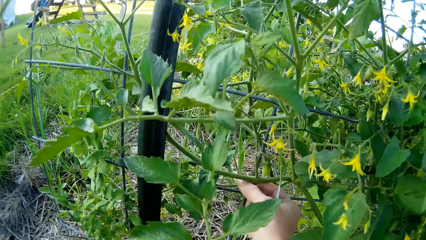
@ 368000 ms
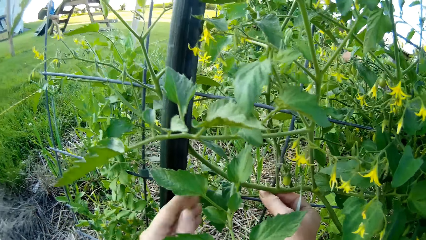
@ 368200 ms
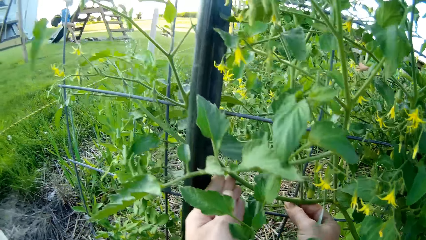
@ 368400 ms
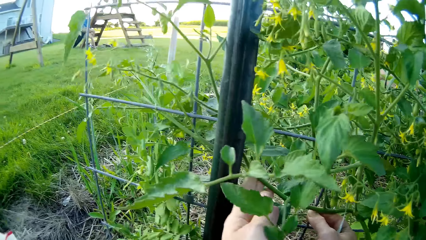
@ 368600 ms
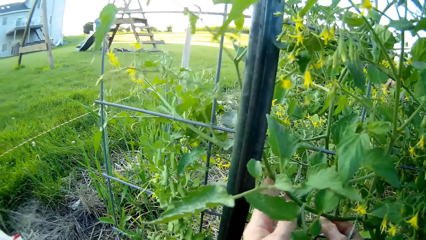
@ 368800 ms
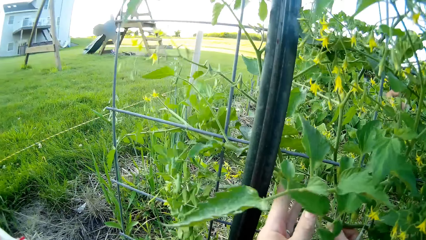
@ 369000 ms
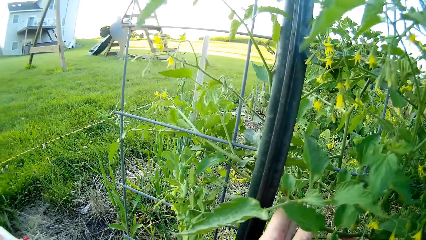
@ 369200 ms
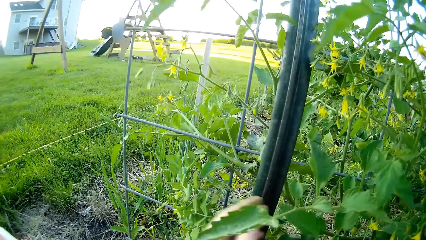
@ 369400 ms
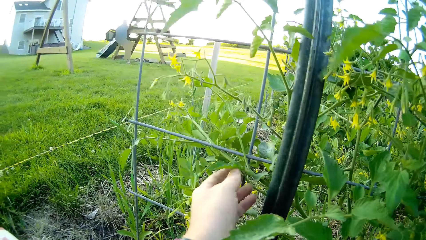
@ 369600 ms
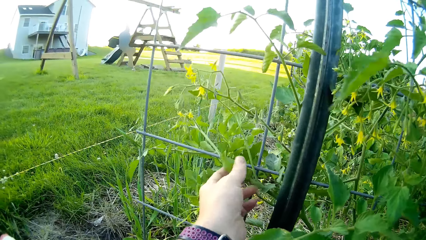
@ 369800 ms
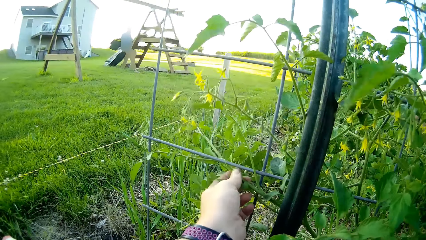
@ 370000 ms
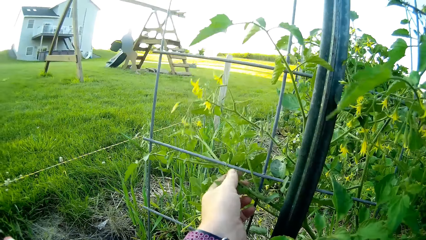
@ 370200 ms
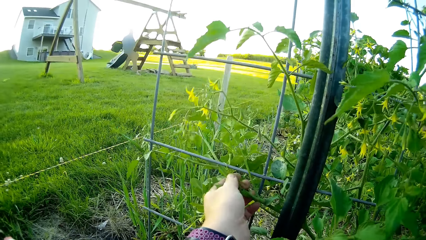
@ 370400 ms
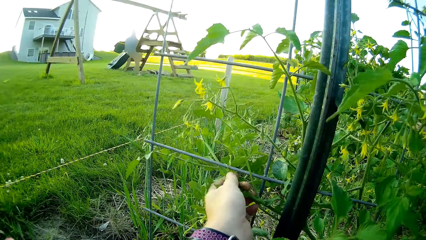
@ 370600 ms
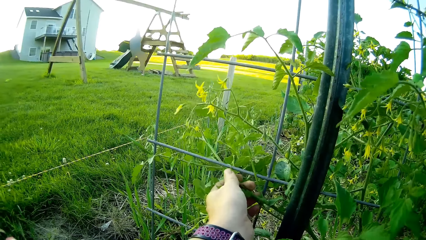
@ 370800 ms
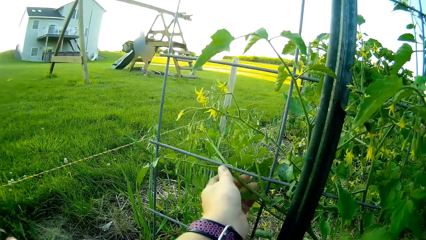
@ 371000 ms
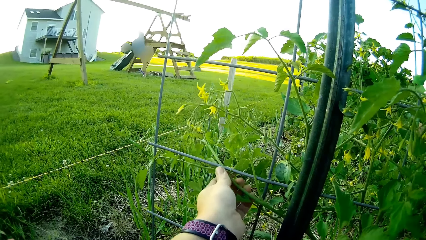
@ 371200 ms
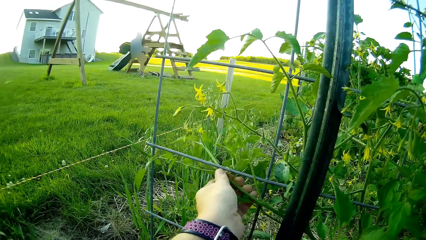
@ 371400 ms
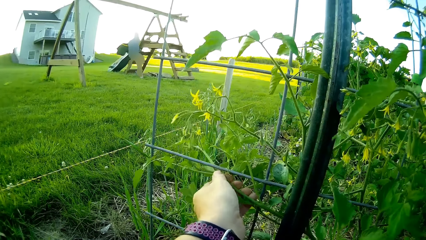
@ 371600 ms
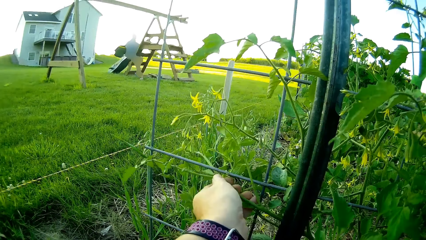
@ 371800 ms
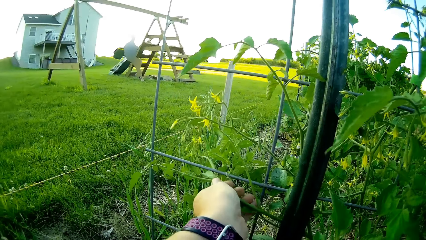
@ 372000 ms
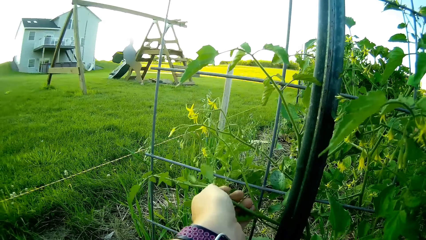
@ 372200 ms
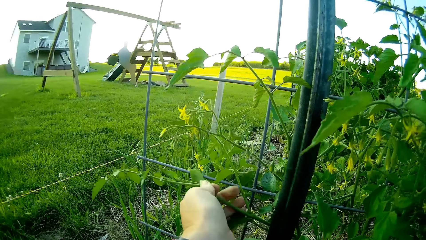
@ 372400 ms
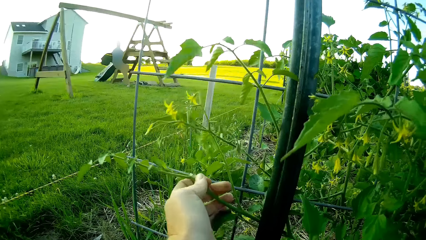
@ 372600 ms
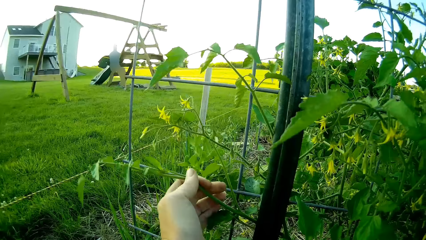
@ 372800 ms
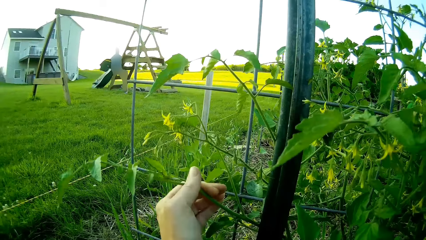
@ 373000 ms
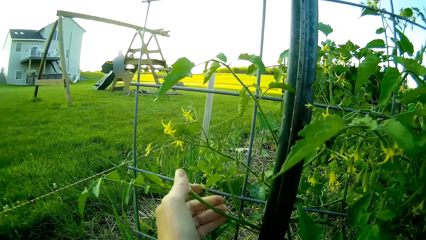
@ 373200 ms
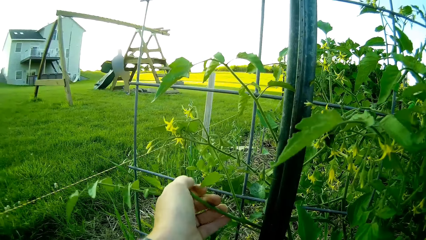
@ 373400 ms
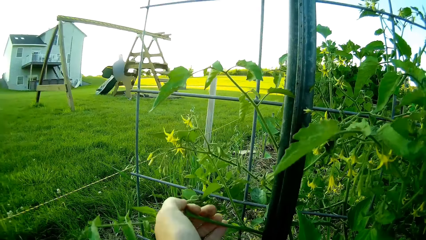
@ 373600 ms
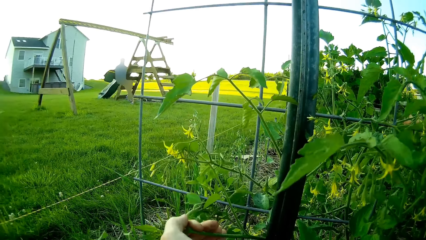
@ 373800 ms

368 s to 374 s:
The camera wearer fixes the plant by the wire.

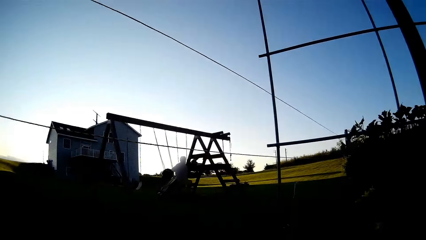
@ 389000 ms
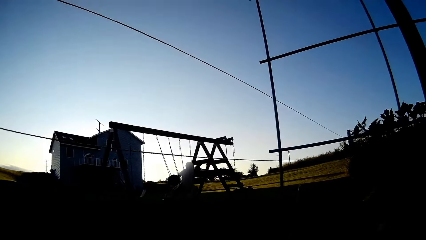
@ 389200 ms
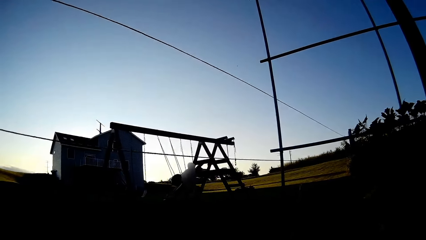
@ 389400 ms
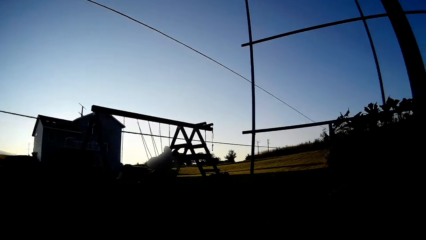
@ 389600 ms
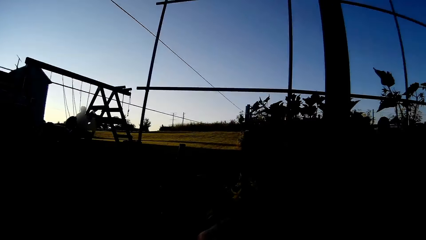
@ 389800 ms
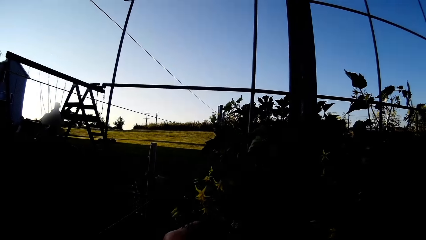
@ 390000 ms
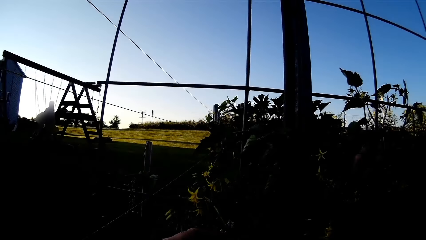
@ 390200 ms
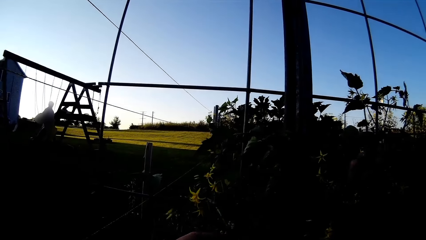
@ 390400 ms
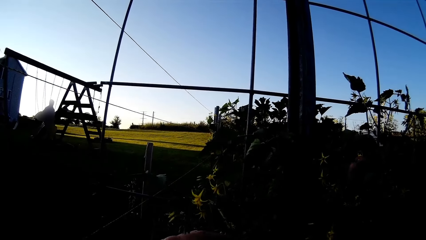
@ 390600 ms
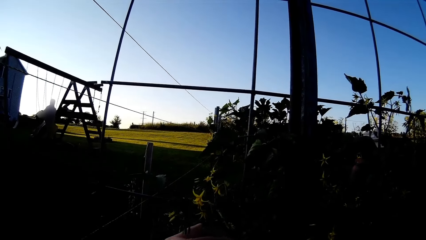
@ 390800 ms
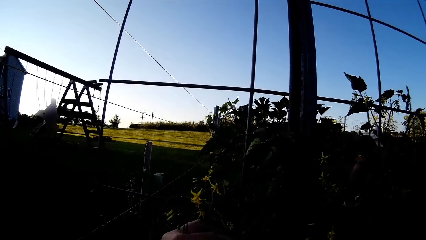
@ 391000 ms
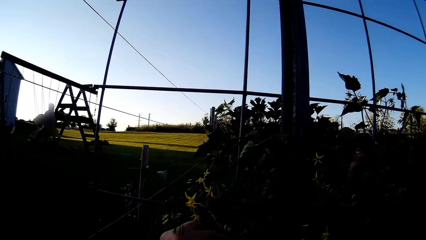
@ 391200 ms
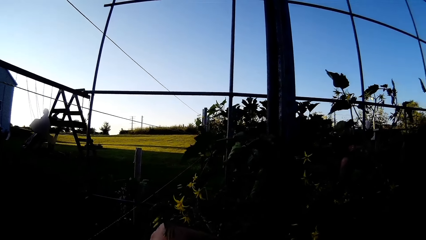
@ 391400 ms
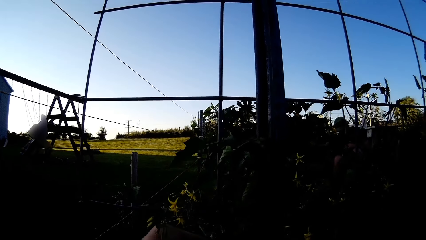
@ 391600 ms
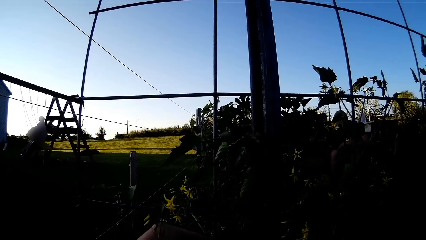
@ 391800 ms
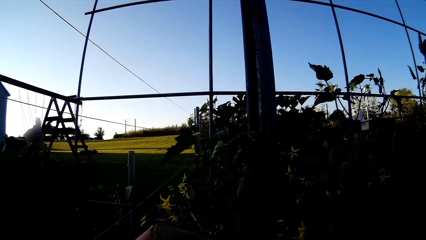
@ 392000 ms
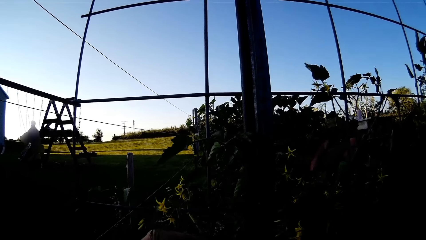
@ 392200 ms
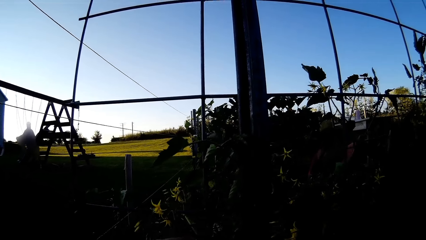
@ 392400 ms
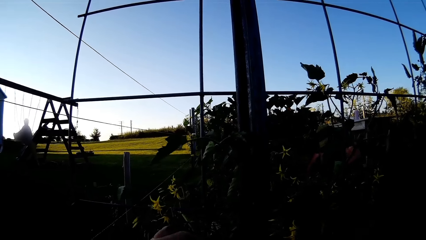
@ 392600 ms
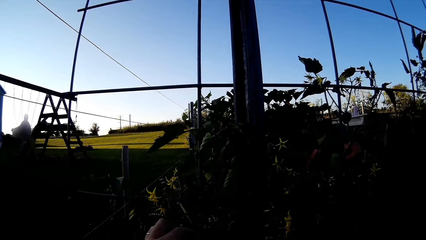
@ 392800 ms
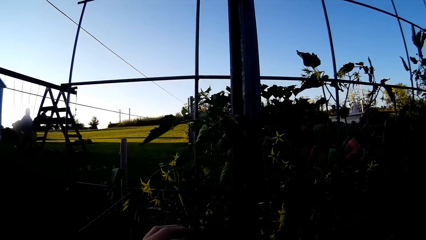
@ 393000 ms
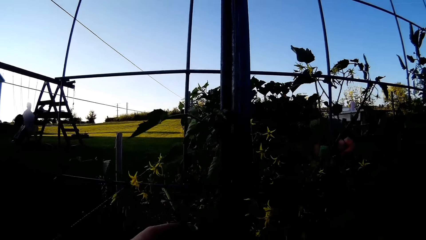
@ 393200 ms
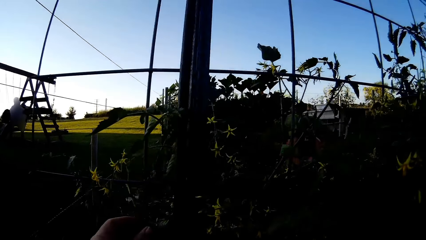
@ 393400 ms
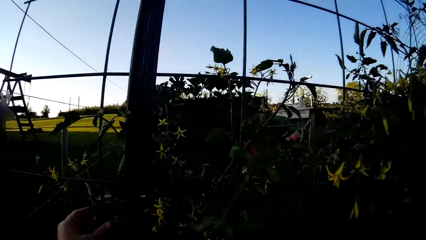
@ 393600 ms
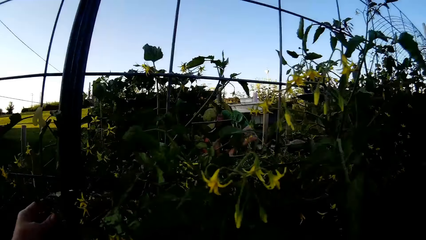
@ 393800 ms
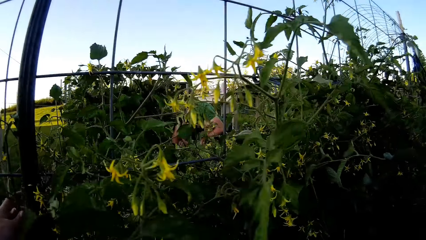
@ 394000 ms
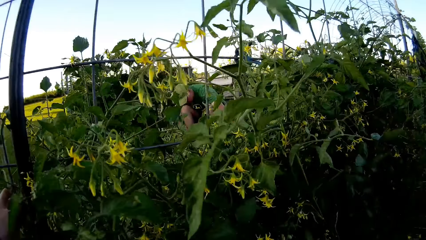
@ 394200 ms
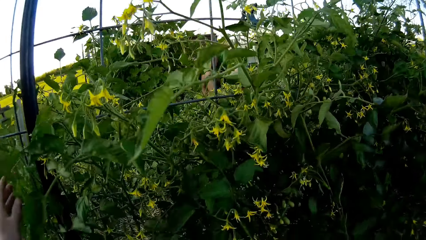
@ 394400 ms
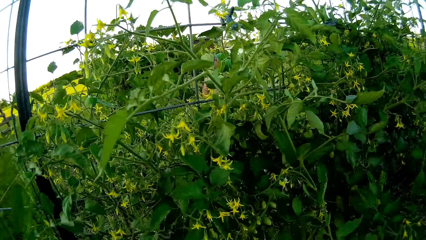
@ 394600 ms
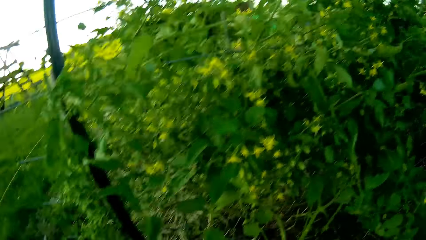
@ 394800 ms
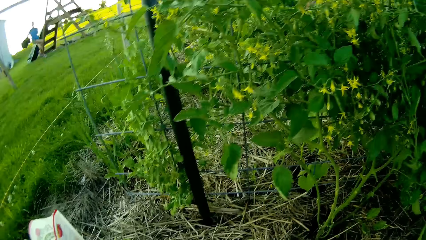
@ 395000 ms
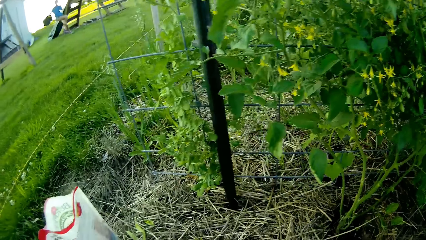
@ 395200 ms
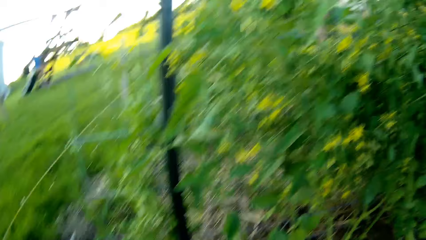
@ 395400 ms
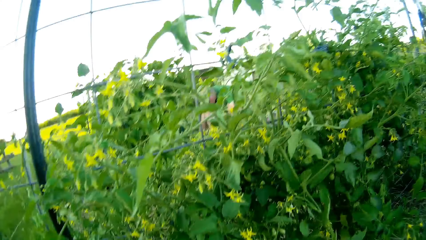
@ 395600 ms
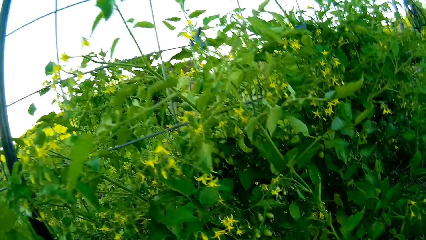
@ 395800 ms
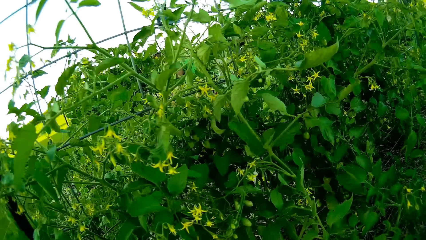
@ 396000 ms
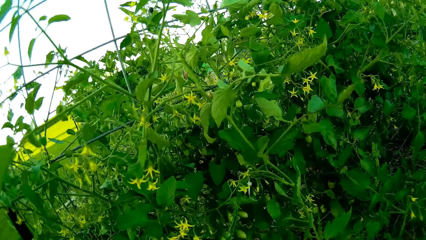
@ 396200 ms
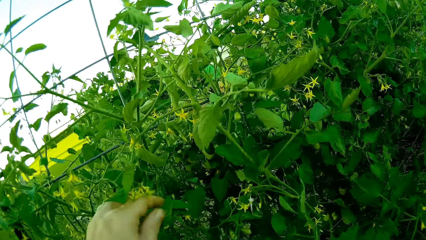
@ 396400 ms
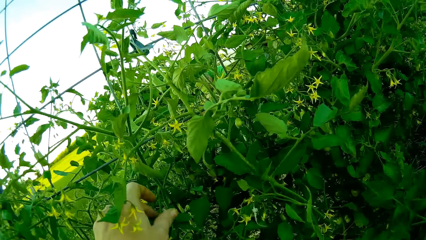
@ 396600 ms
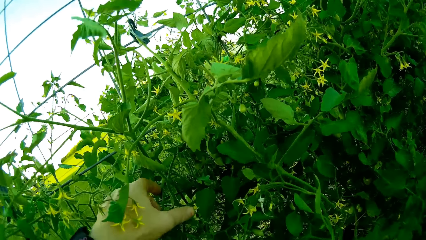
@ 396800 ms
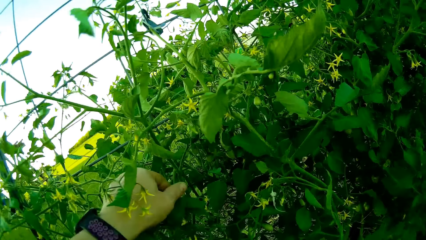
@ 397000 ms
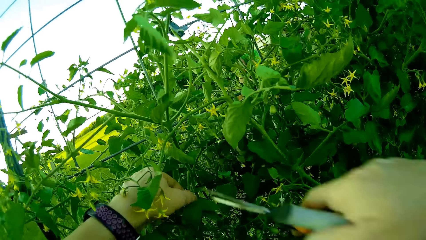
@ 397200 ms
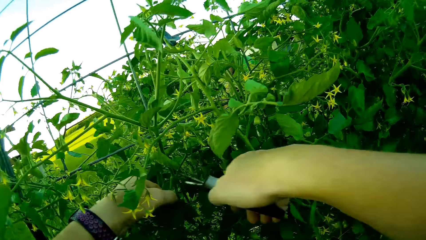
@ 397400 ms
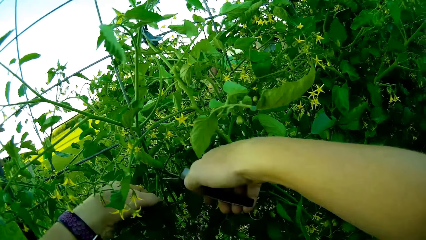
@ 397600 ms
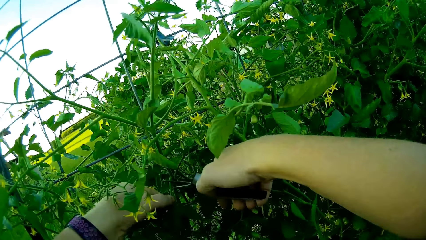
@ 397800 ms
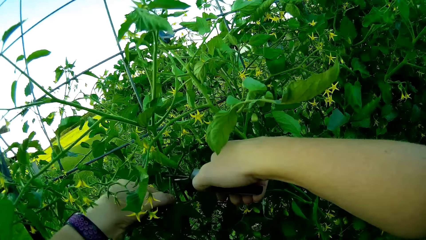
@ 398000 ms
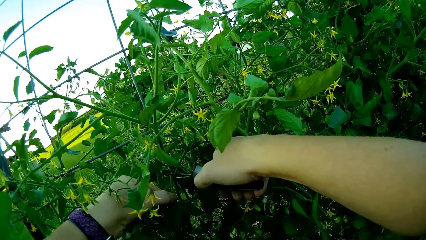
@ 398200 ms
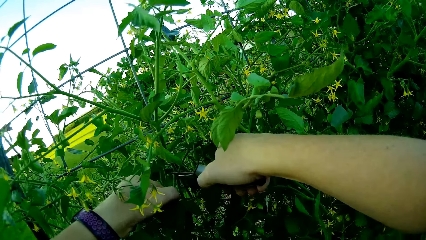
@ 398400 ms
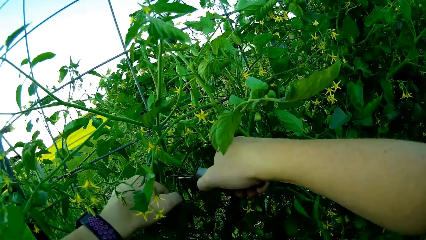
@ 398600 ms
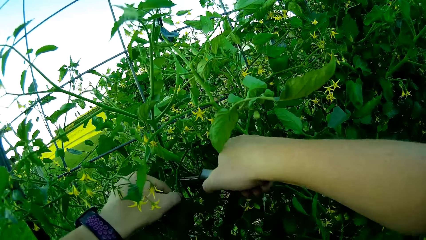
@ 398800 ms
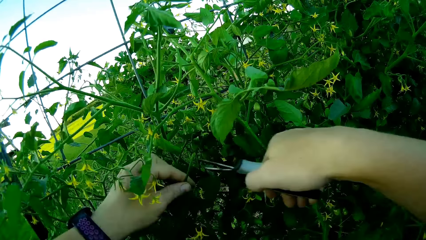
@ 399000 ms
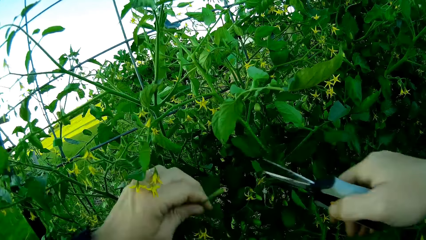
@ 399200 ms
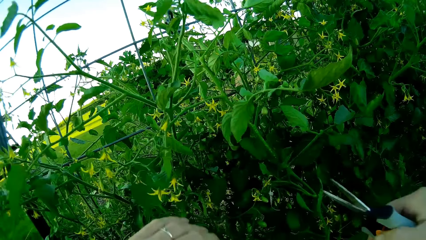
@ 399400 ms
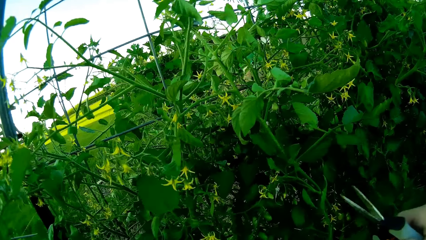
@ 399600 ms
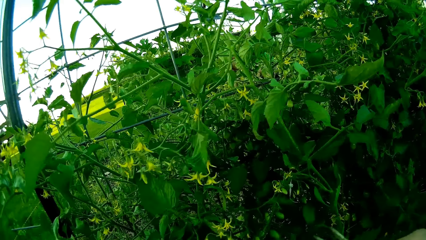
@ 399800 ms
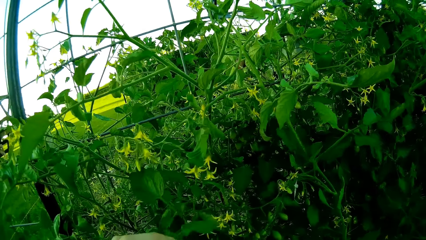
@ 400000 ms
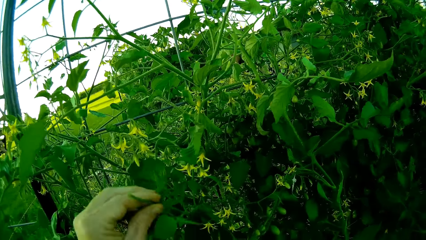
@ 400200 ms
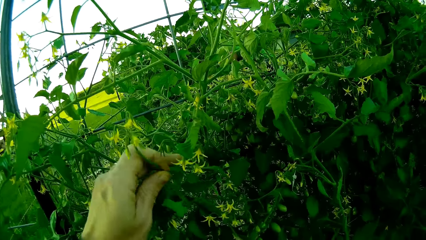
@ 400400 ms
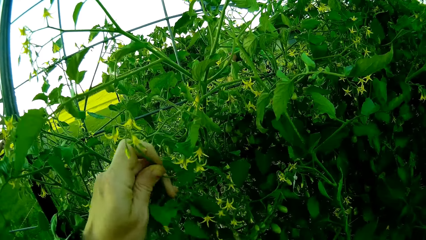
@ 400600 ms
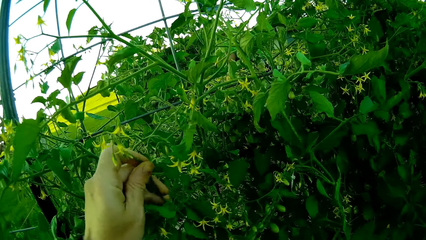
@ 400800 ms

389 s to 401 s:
A person attends the garden. The camera wearer clips a branch of the tomato plant with a pair of garden scissors.
